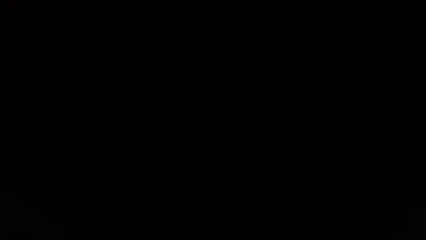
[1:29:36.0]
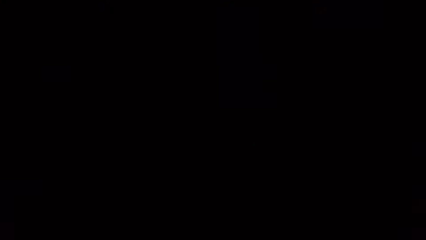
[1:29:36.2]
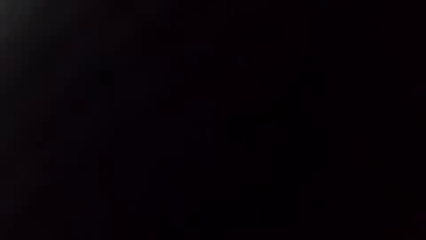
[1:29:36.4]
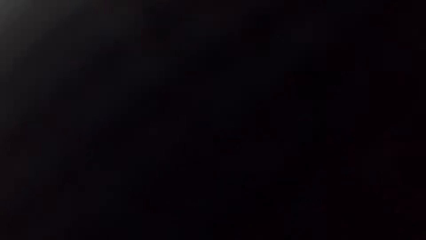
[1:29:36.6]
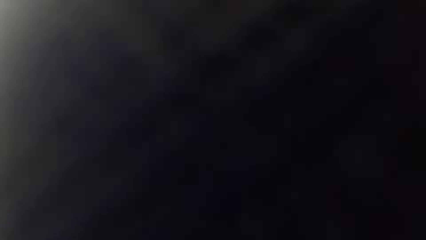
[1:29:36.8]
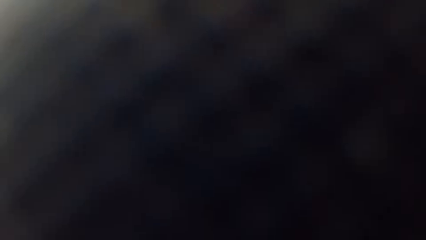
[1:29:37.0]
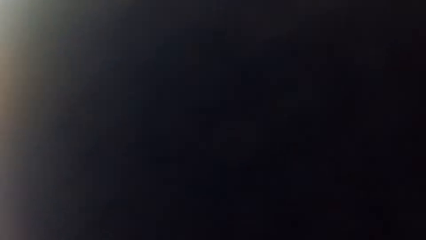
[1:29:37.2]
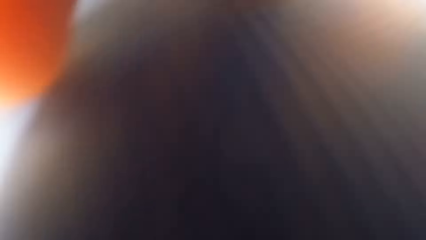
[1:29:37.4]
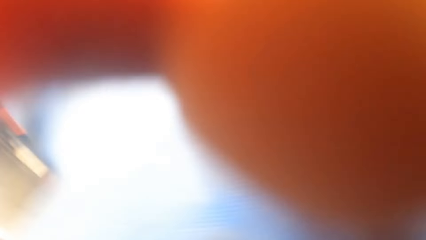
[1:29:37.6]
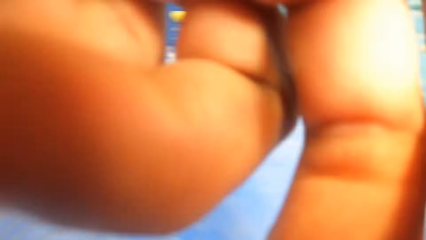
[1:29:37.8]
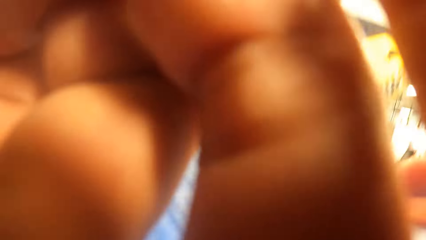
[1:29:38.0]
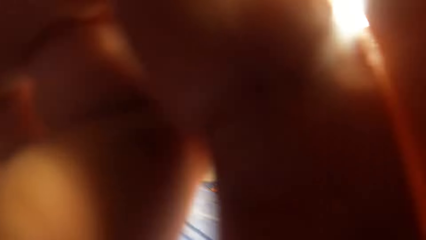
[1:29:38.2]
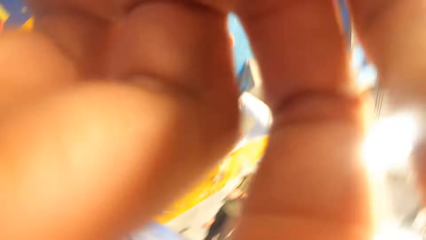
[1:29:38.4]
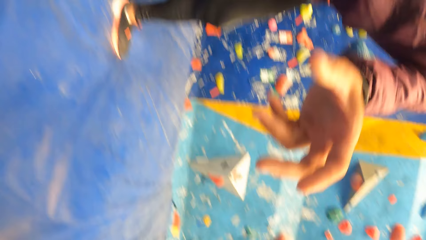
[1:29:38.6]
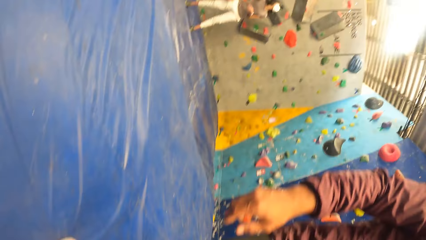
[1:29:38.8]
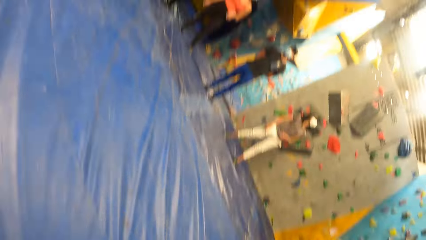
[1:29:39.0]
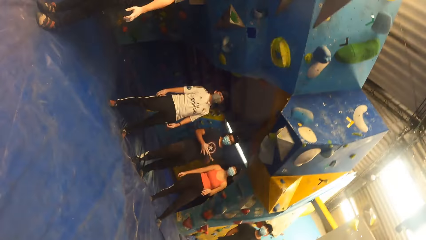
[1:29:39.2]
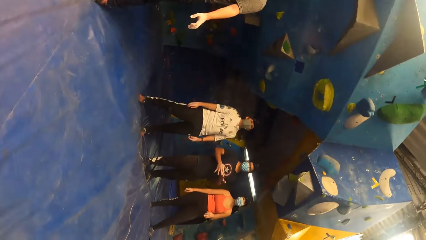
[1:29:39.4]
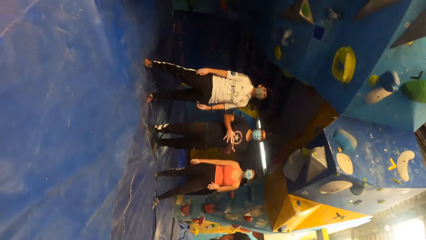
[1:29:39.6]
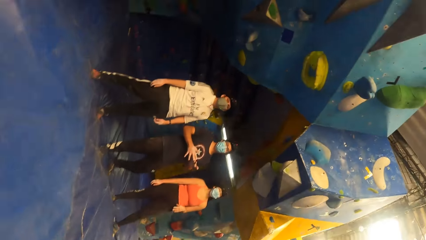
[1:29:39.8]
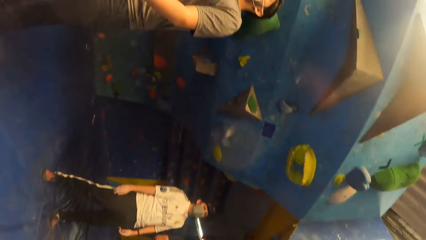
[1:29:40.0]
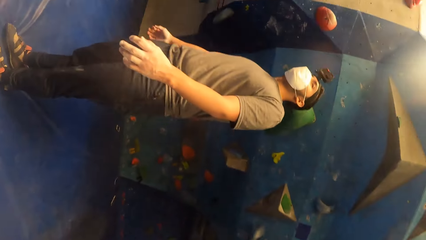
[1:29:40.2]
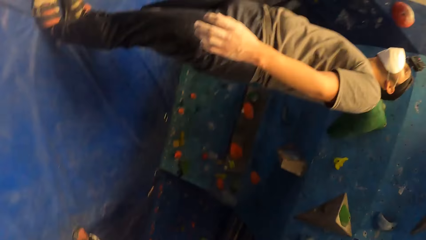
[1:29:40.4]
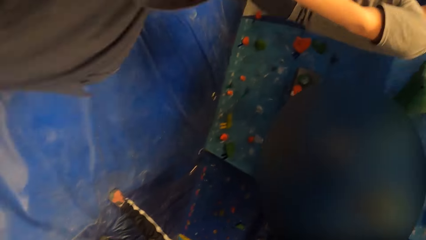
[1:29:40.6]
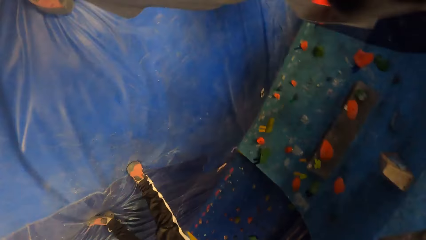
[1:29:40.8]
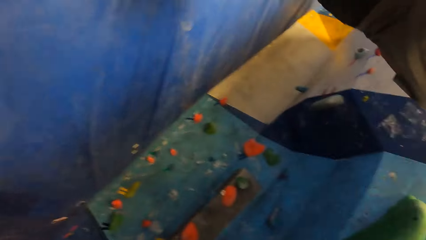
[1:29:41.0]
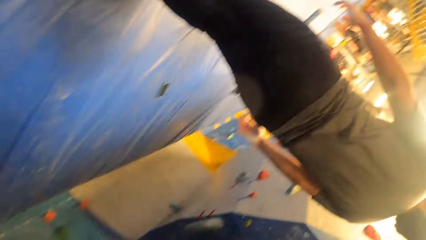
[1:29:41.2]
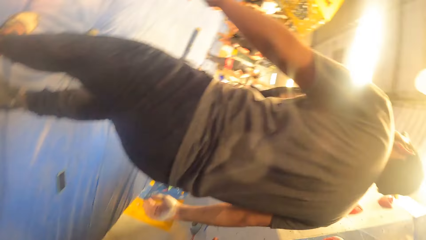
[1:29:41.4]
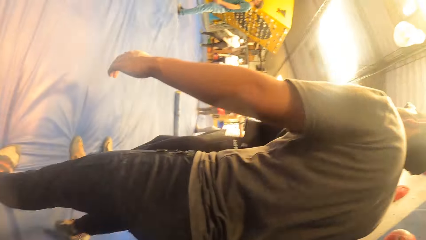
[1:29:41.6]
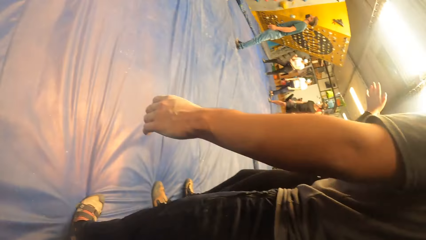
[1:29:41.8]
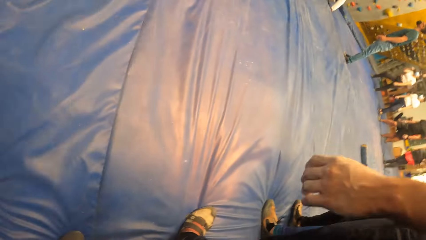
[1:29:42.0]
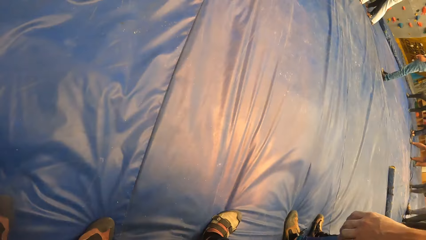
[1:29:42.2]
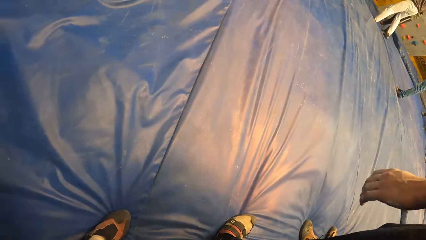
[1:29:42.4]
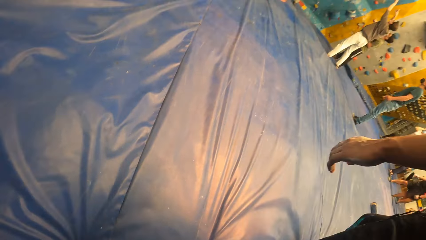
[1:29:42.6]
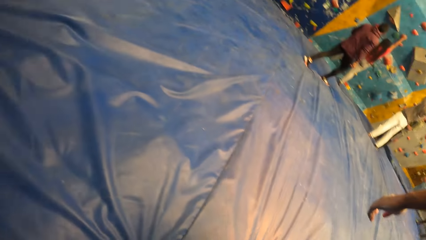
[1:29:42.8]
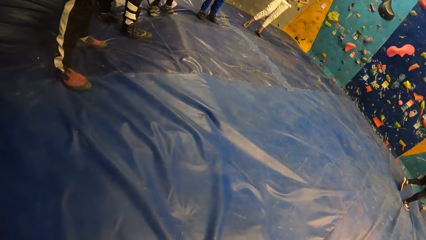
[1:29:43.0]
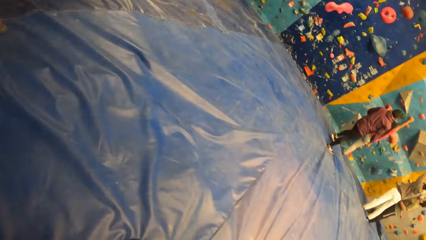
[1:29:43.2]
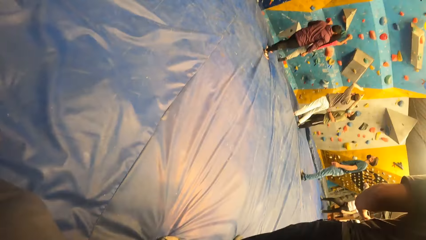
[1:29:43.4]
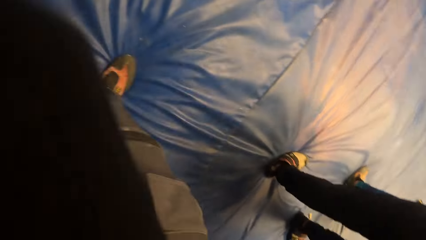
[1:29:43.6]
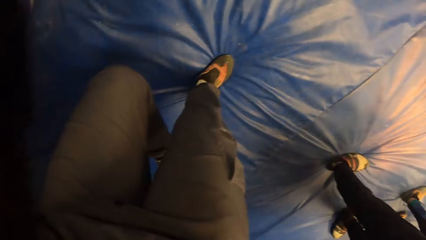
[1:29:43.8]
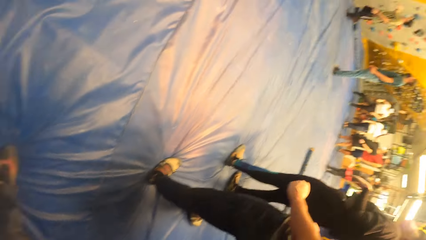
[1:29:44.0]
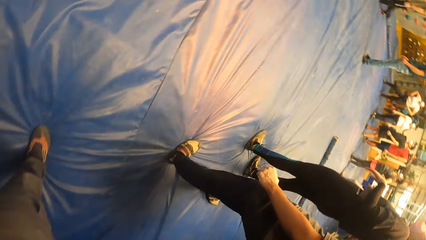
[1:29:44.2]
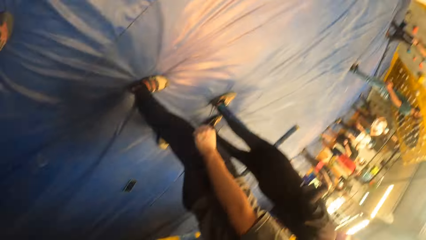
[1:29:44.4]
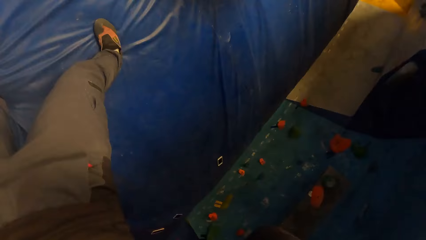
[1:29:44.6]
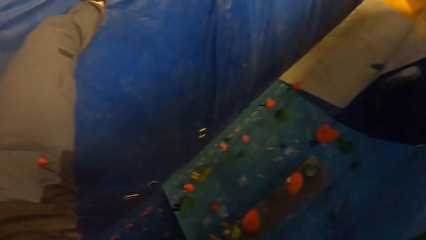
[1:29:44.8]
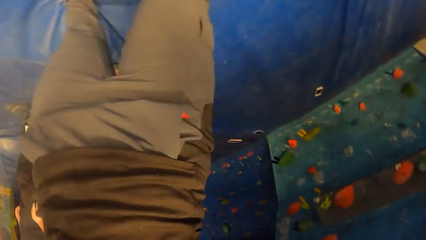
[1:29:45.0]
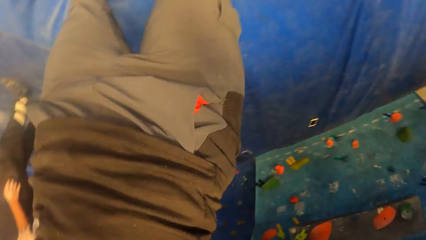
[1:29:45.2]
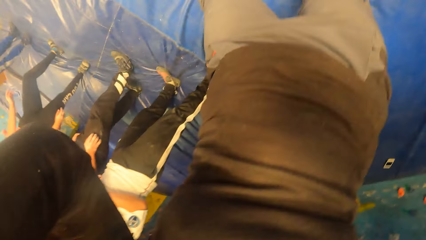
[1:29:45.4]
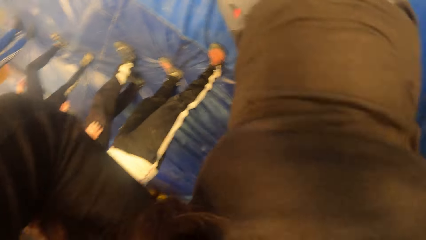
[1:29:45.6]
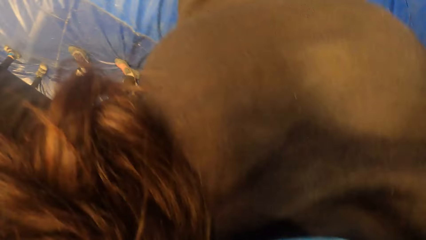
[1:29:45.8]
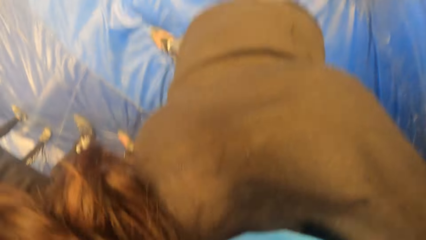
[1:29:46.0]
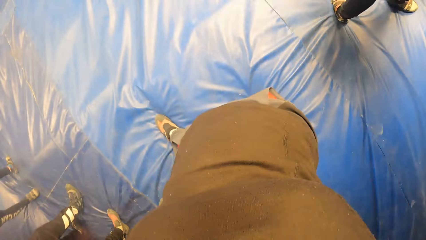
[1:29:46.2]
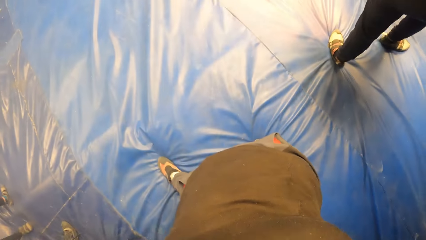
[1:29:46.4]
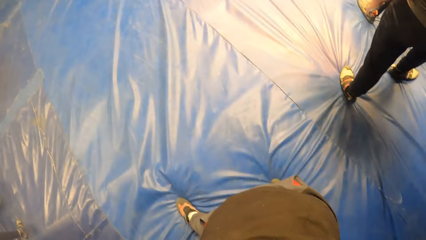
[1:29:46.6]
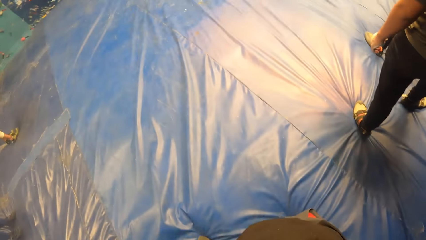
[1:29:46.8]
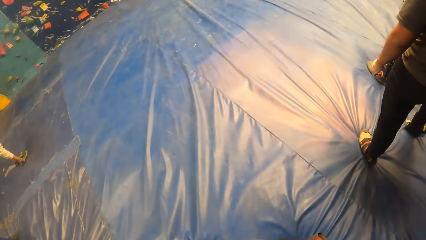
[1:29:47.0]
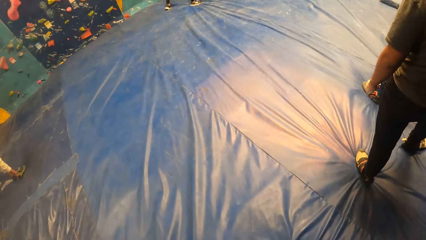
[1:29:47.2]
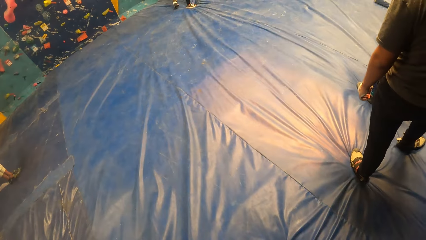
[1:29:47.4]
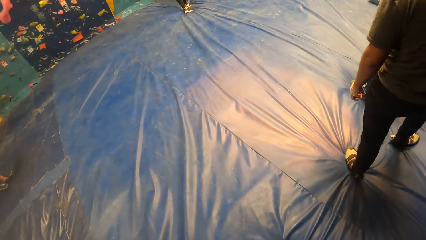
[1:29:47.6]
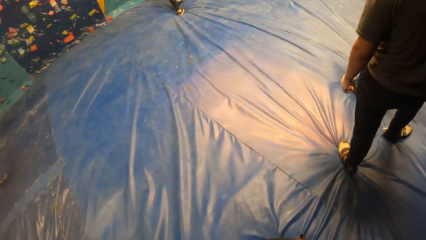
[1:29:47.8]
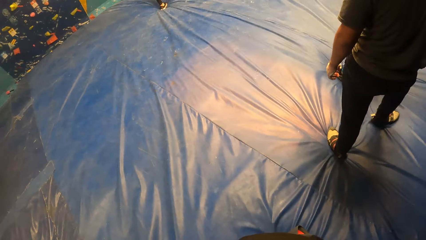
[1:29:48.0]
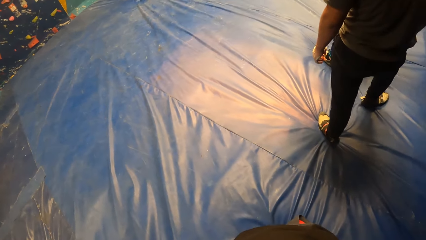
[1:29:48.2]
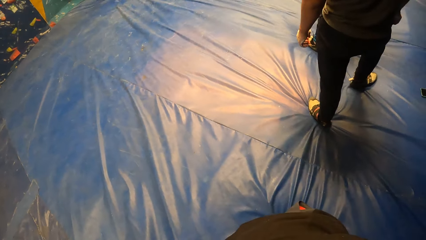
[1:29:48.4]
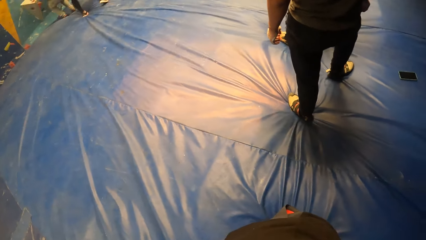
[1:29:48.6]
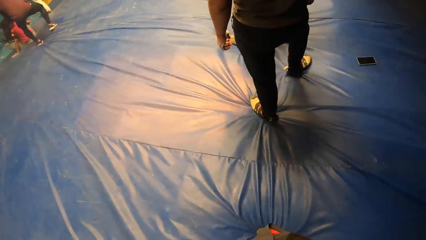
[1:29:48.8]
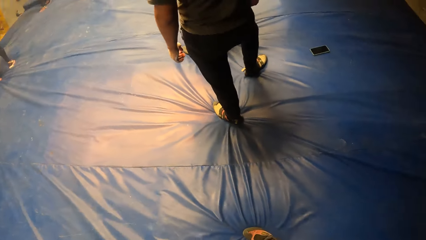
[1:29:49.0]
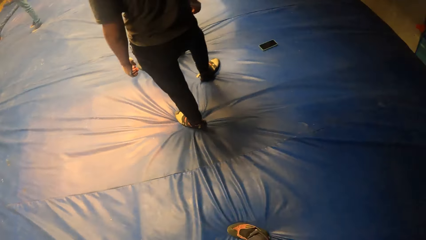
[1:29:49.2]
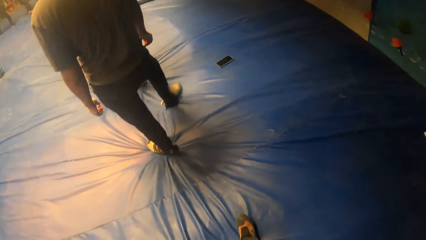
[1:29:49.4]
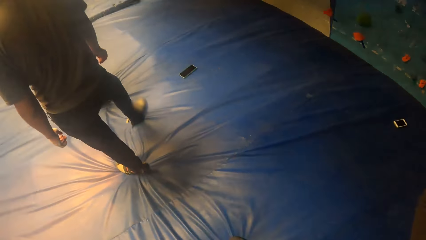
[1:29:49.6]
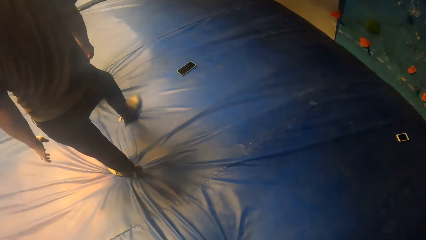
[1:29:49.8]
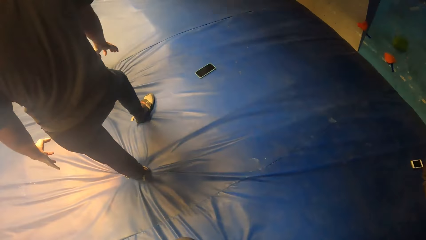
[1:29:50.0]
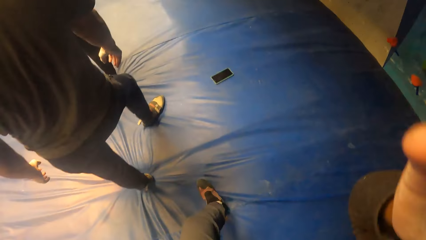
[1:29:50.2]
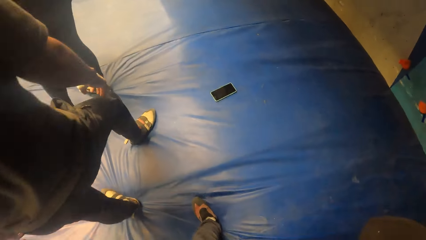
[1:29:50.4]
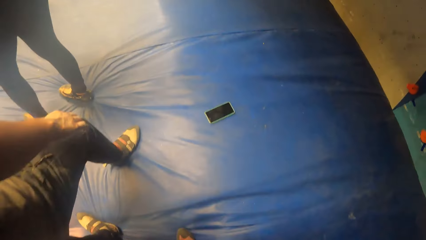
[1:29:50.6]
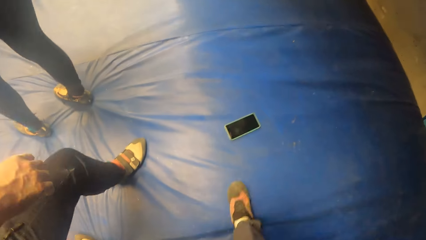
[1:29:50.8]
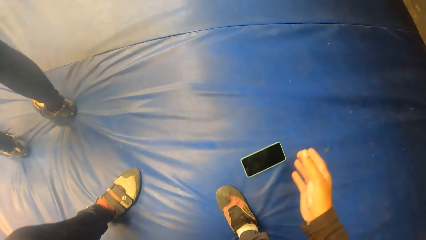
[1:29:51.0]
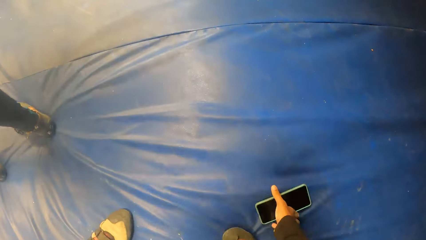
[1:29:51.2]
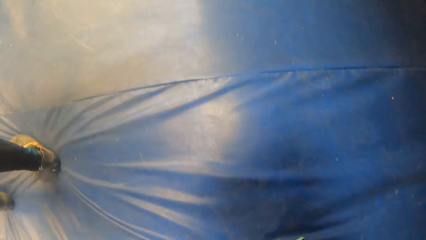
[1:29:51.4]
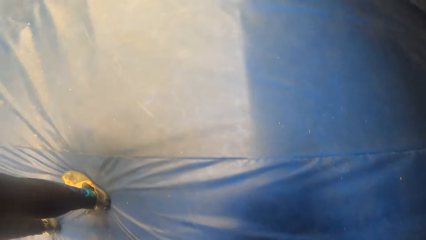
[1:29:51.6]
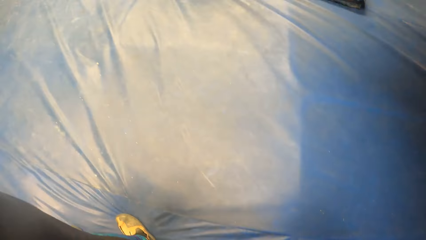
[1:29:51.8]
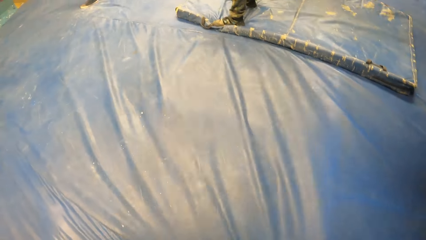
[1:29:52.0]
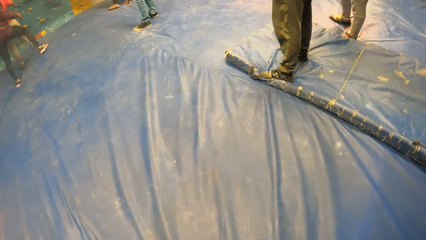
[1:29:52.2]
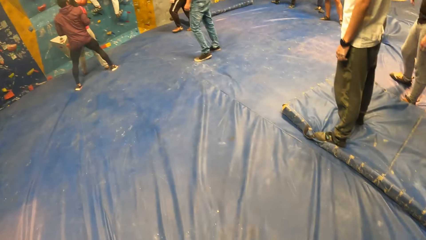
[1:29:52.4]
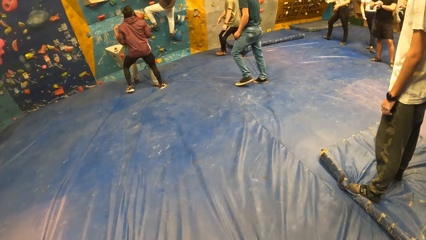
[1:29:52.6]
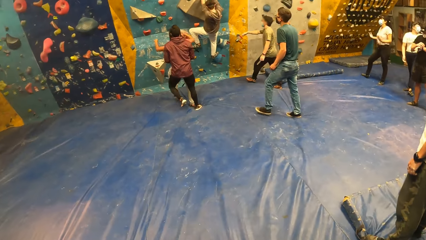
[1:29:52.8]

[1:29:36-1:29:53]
The camera wearer walks towards the group of people. They stand on the mat, stare at the mat, and pick up a phone from the bouldering mat.
